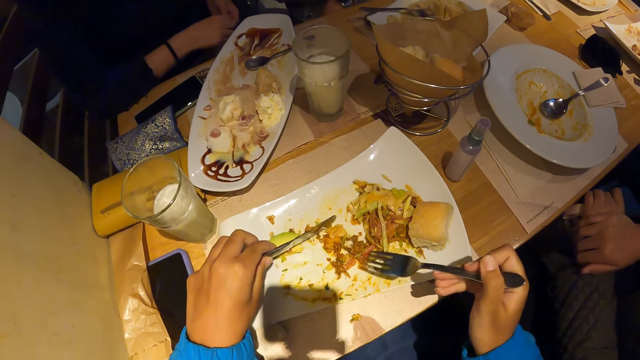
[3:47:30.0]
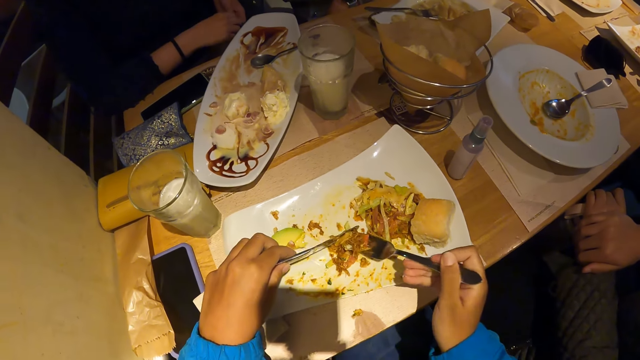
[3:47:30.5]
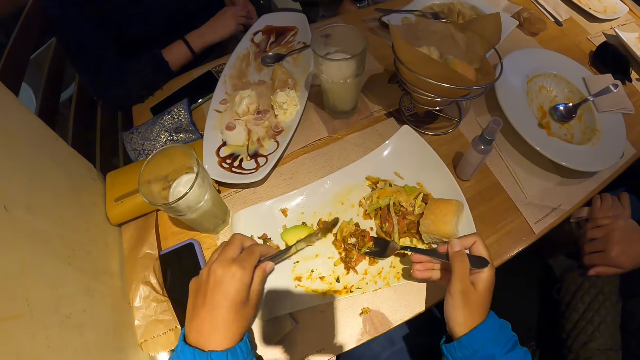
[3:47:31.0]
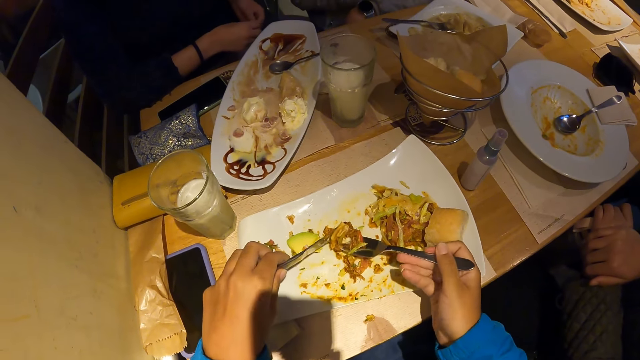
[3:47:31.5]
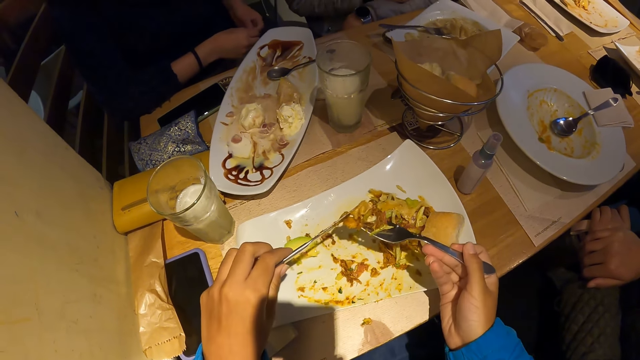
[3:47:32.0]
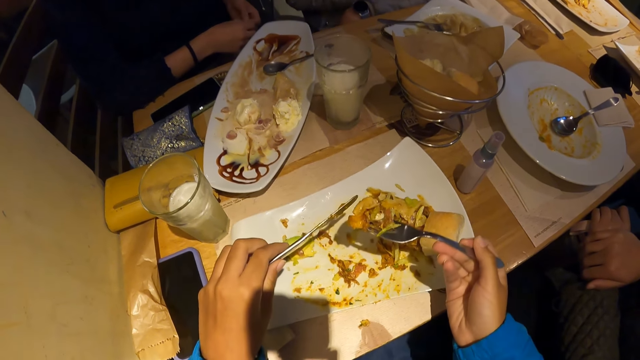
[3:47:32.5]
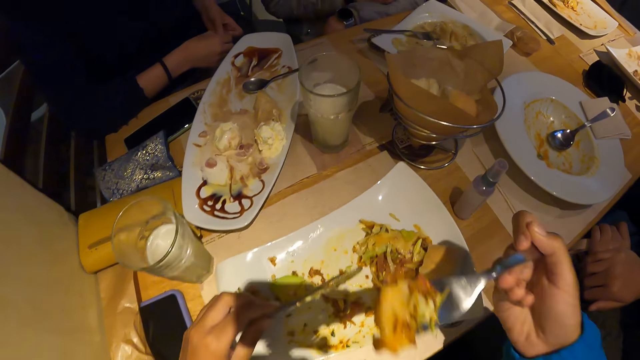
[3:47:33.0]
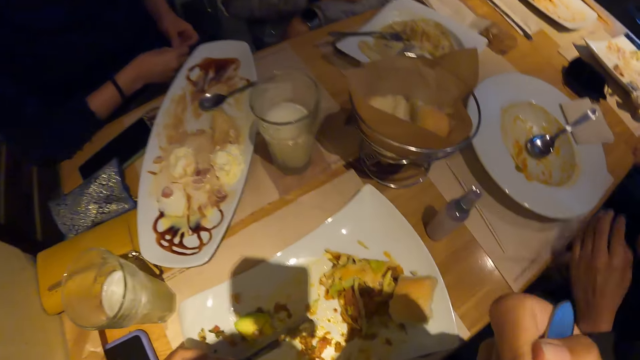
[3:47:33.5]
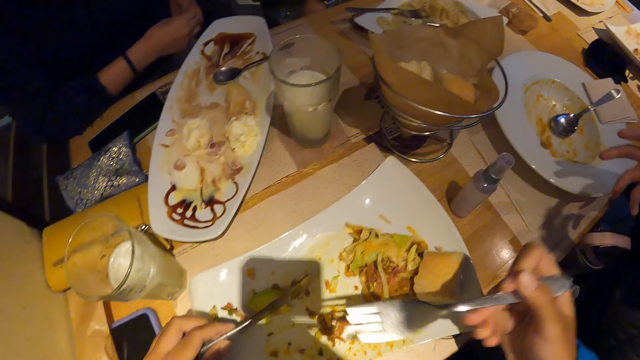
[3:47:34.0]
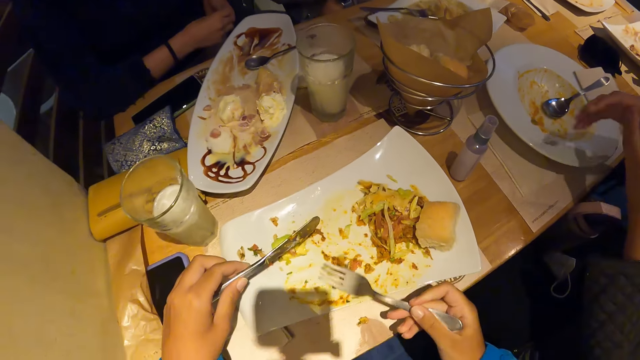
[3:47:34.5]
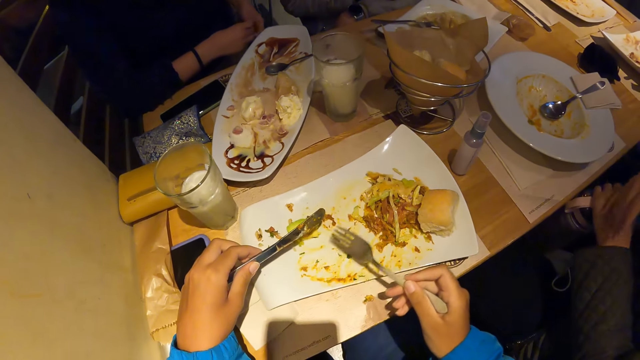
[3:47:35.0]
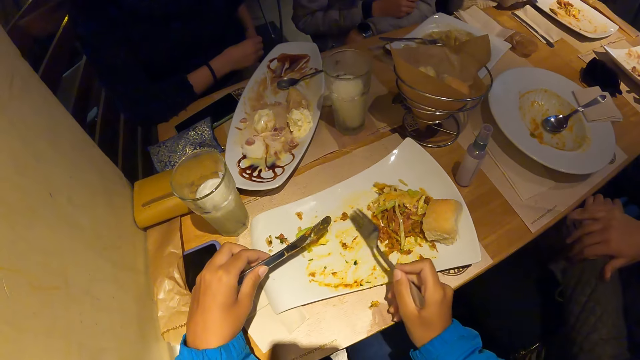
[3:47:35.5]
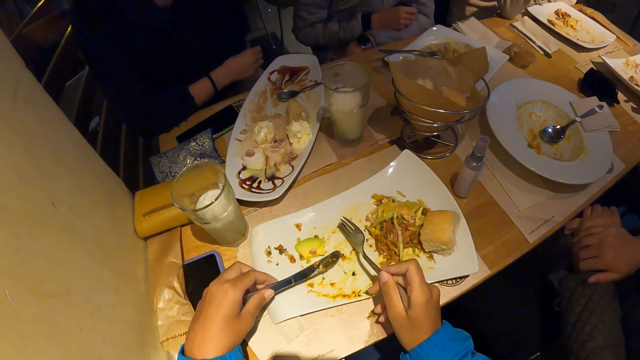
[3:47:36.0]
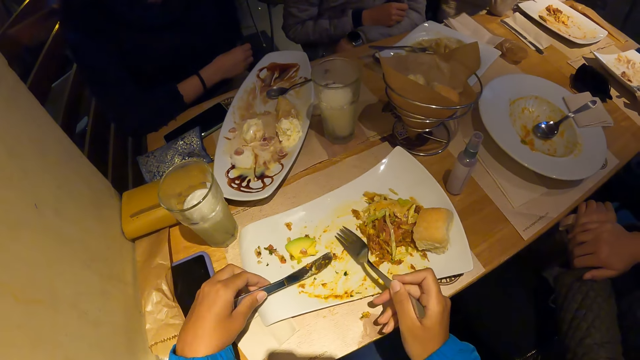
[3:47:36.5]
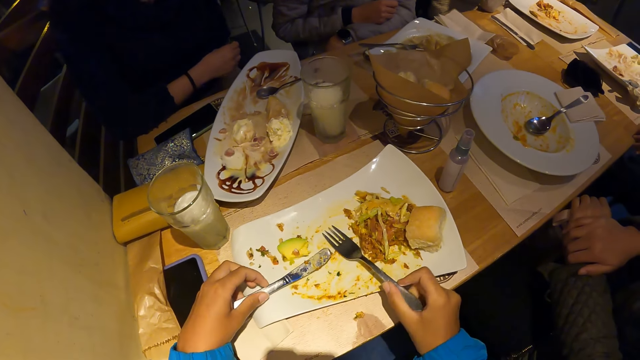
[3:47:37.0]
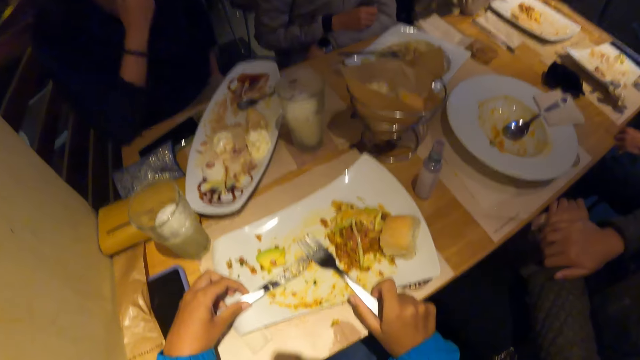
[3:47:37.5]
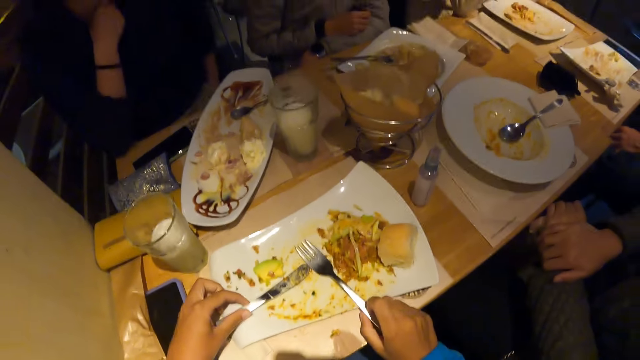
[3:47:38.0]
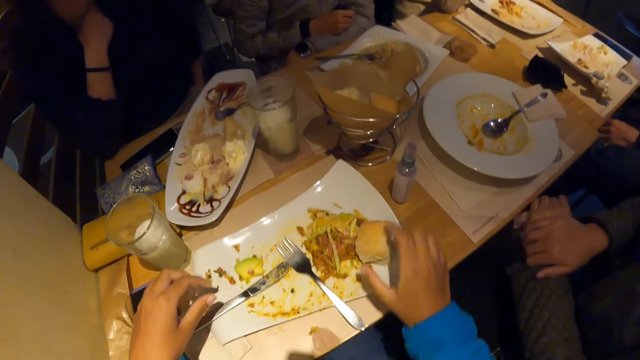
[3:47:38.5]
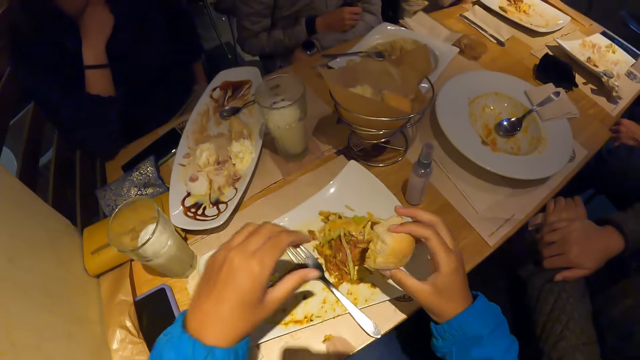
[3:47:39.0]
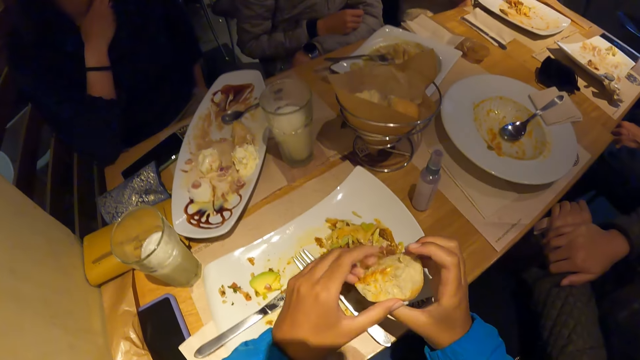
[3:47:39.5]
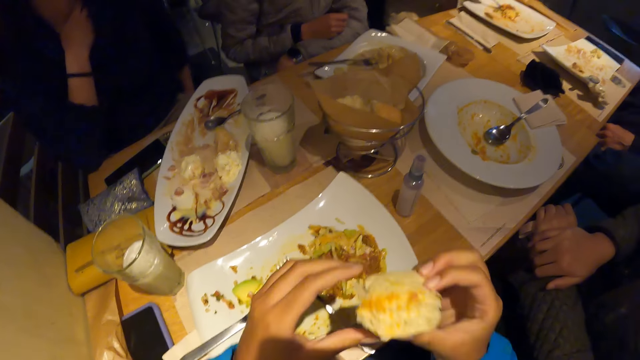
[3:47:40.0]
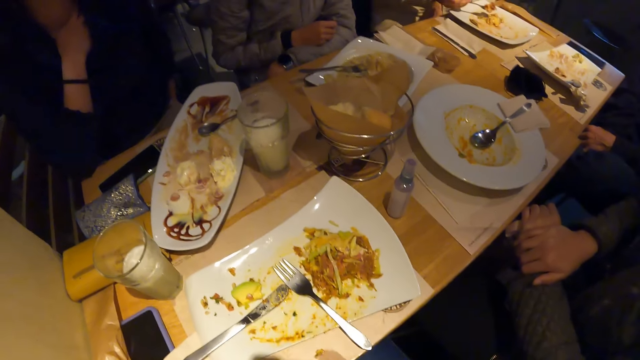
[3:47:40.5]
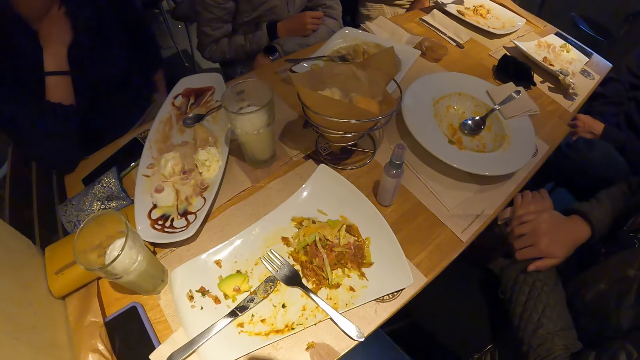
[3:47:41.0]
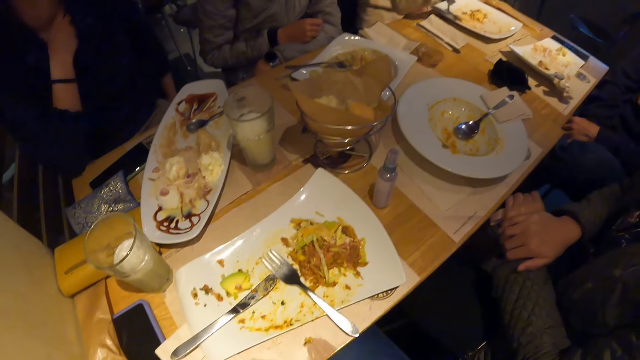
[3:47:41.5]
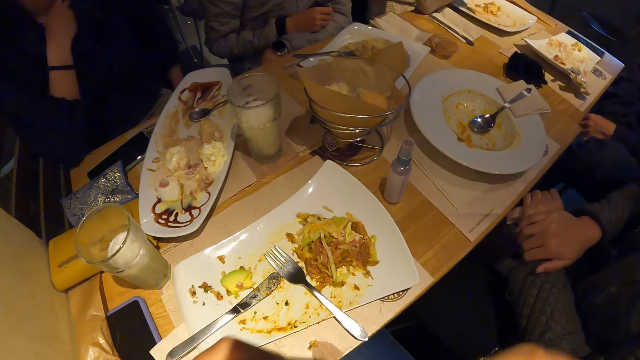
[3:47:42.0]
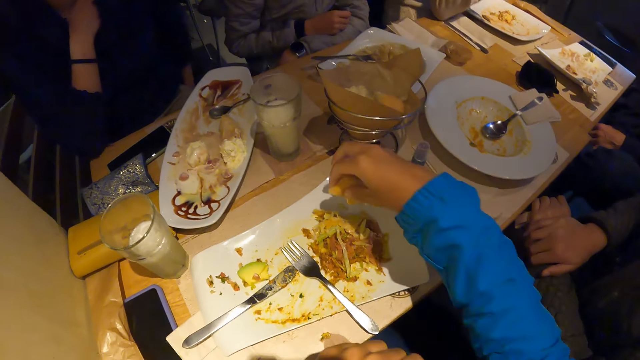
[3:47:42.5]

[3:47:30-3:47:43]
The camera wearer scoops food. He eats the food. He pushes the food. He drops the fork on the plate with his right hand. He drops the knife on the plate with his left hand. He picks the piece of bread from the plate on the table with his right hand. He eats the piece of bread from the plate on the table with both hands.

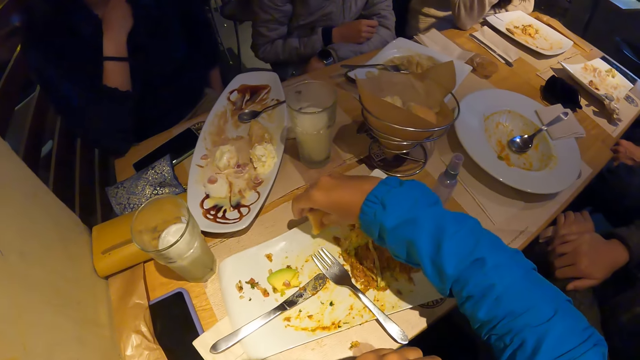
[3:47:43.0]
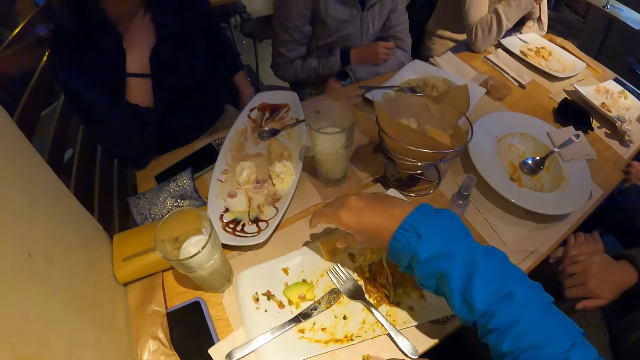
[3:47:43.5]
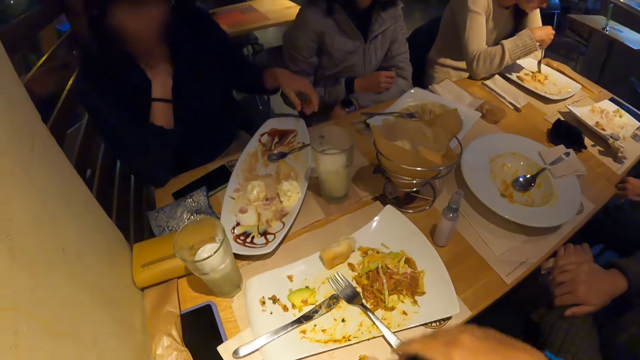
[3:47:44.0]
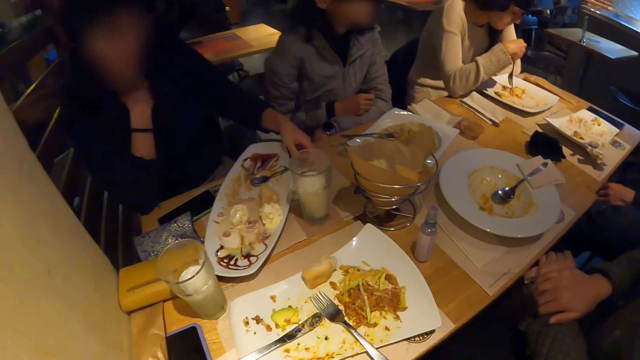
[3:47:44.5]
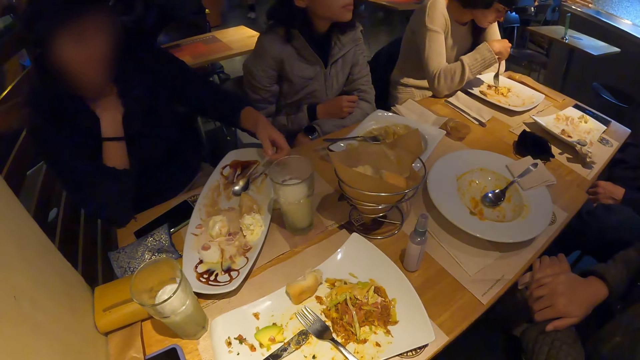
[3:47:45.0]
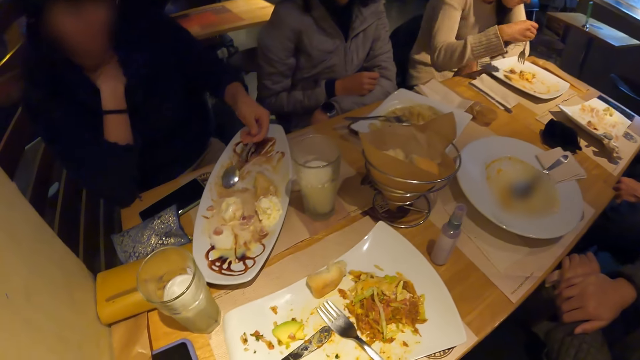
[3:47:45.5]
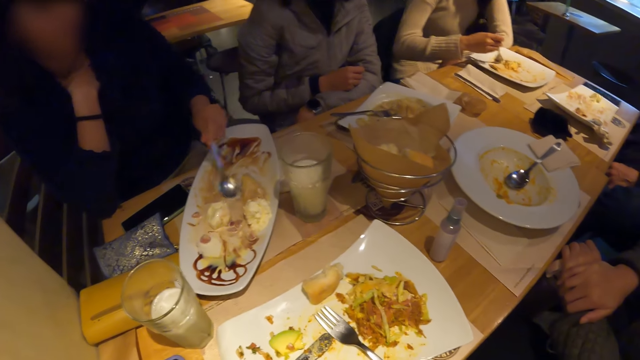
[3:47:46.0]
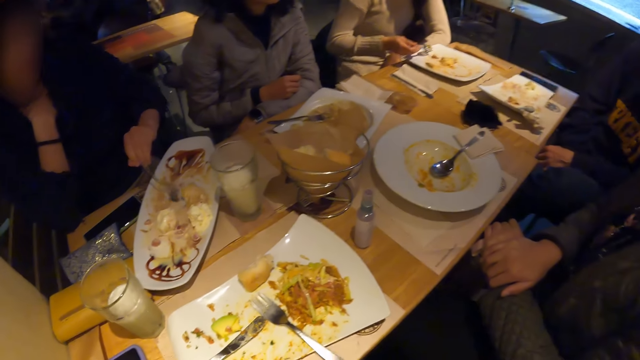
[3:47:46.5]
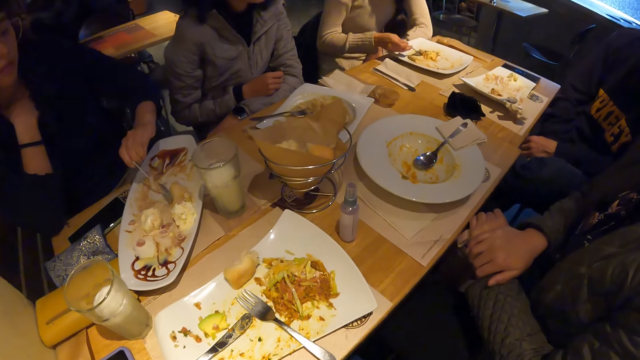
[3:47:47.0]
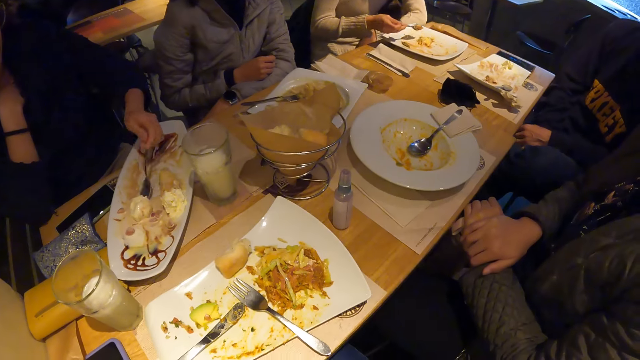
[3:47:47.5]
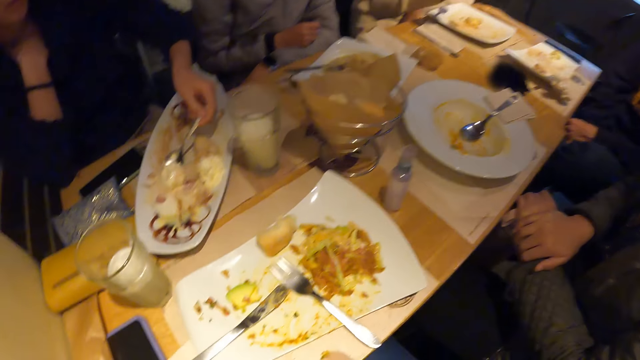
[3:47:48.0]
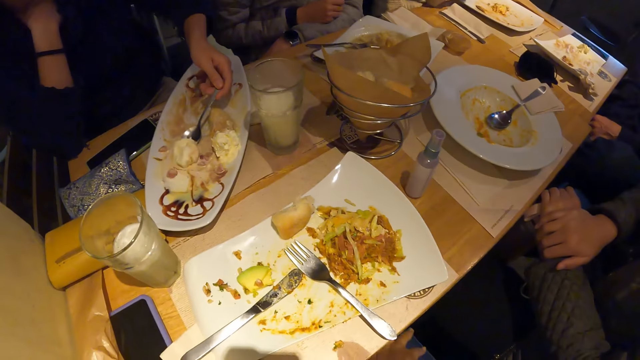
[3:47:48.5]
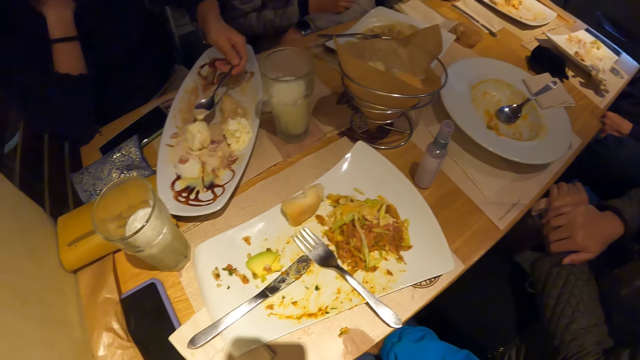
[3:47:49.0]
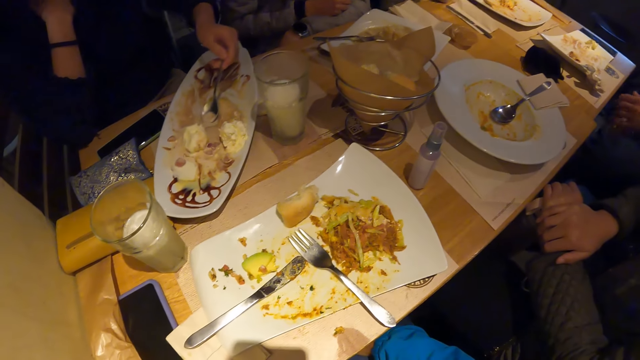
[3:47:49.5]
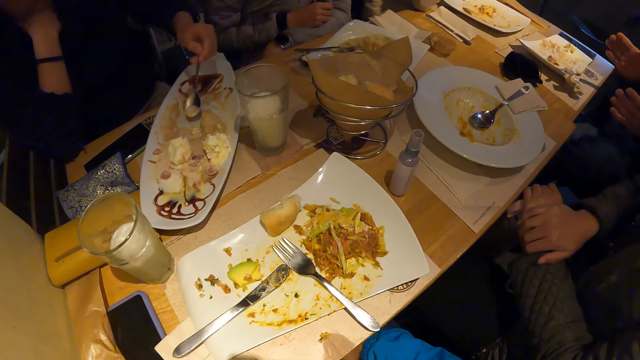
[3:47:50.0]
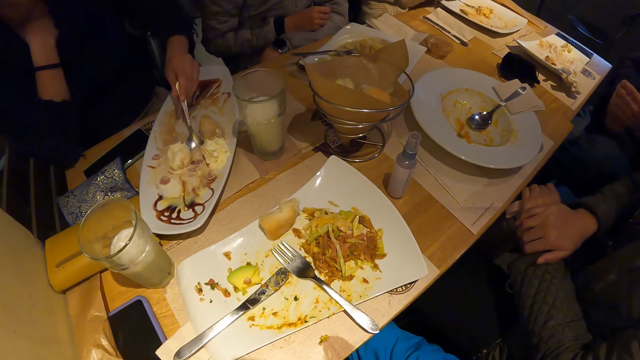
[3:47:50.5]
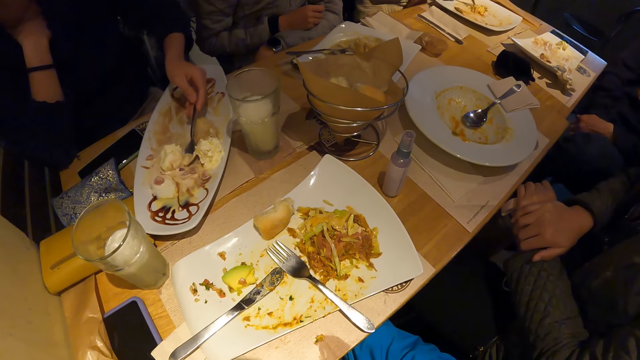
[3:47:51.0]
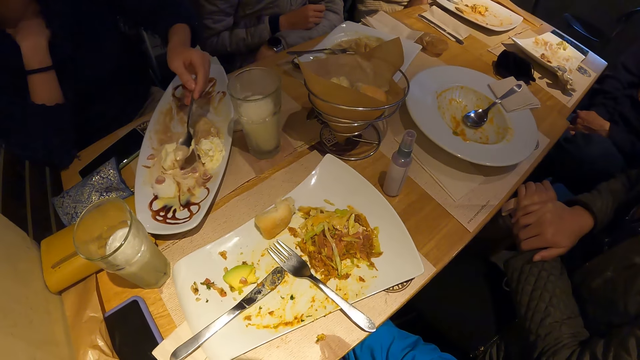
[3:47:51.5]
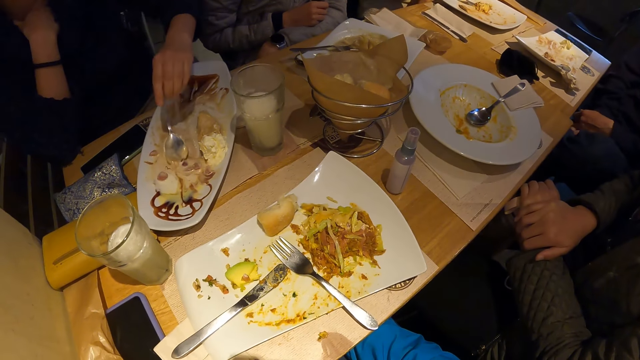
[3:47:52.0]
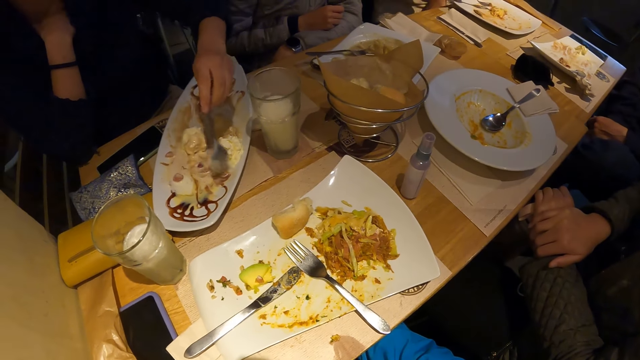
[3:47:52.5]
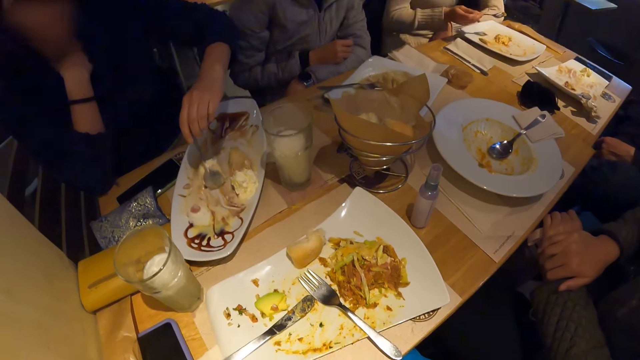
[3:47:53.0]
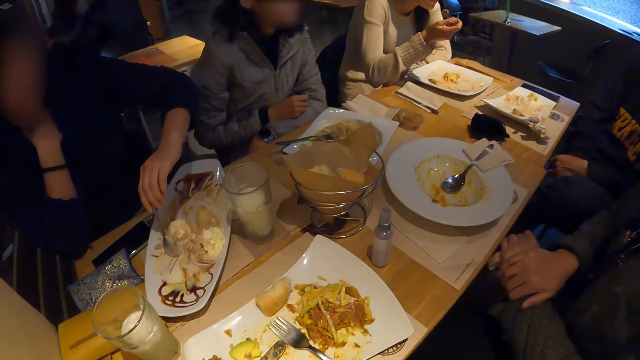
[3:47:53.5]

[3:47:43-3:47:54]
The camera wearer drops the piece of bread on the plate with his right hand. The woman picks the spoon from the plate with her left hand. She scoops food. She scoops food again.
